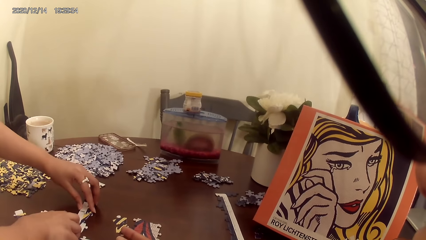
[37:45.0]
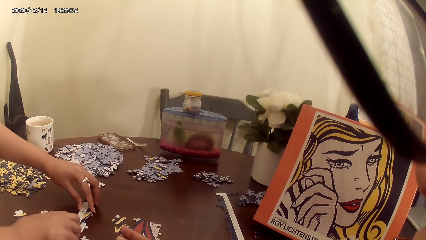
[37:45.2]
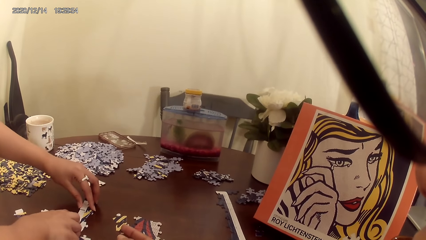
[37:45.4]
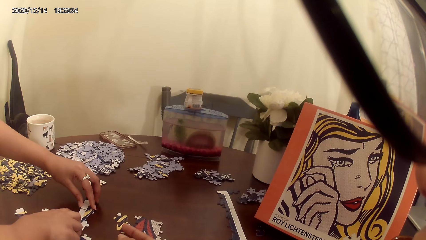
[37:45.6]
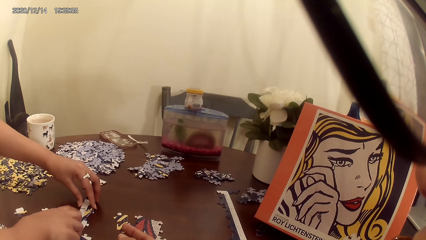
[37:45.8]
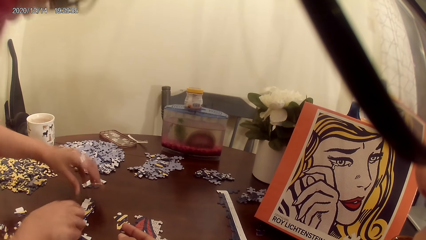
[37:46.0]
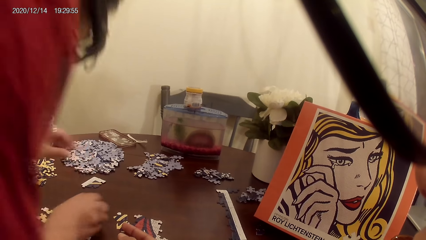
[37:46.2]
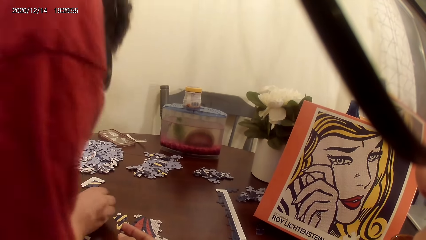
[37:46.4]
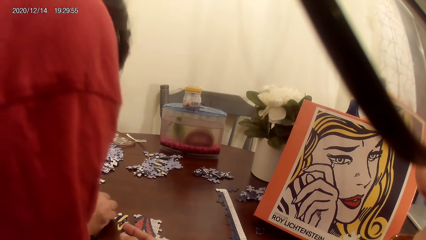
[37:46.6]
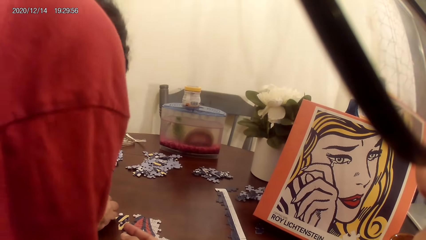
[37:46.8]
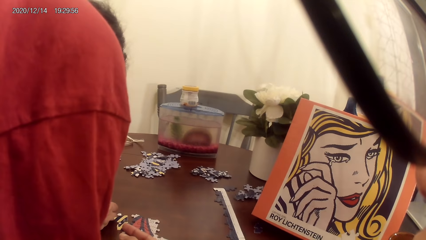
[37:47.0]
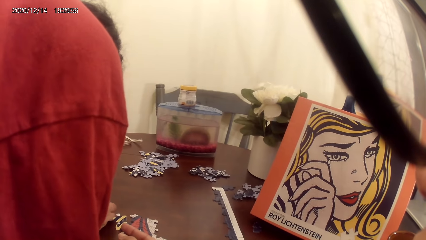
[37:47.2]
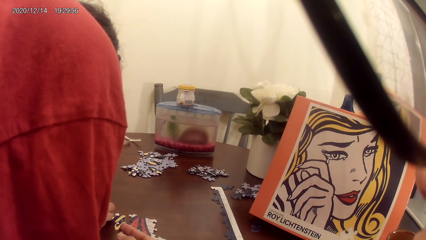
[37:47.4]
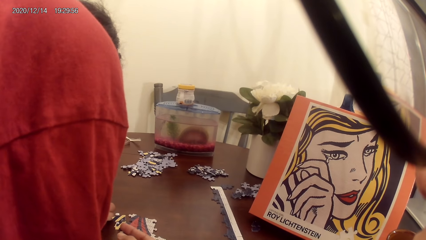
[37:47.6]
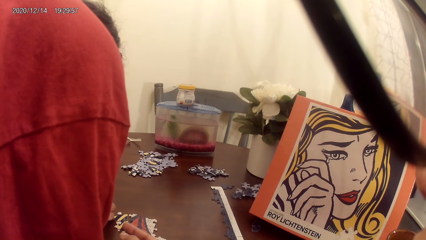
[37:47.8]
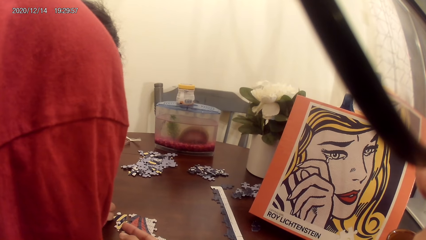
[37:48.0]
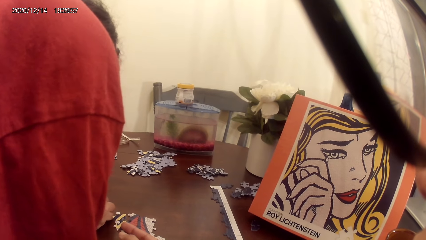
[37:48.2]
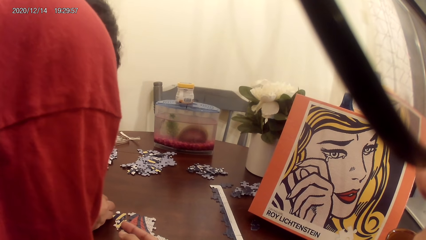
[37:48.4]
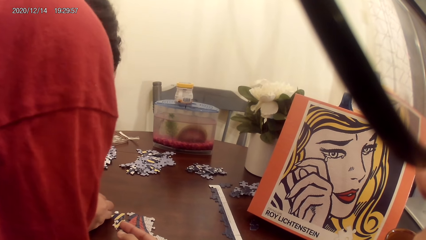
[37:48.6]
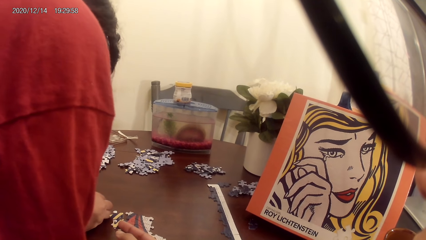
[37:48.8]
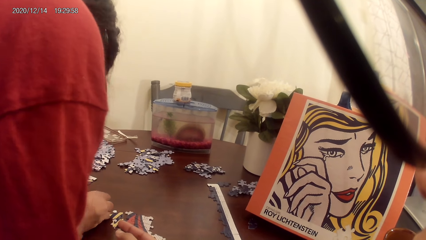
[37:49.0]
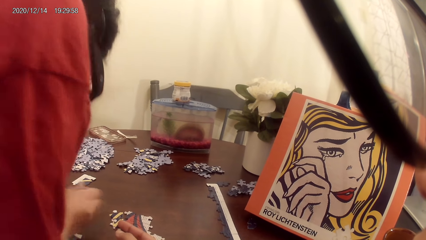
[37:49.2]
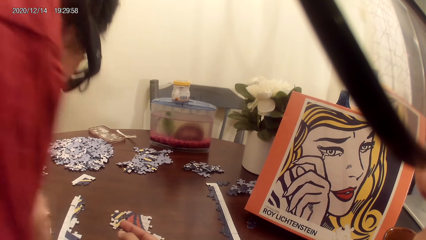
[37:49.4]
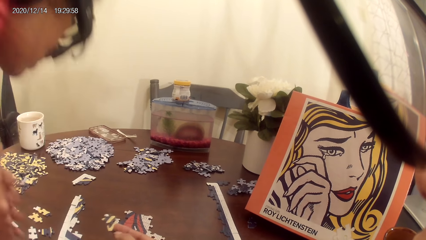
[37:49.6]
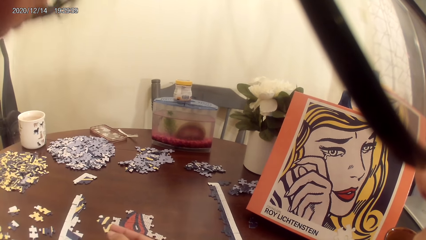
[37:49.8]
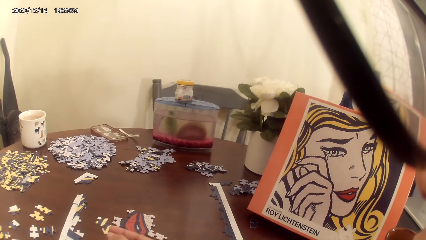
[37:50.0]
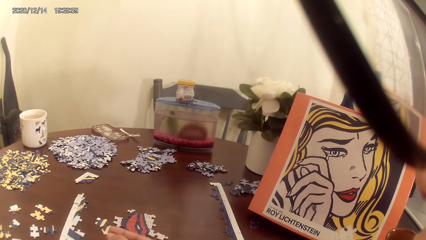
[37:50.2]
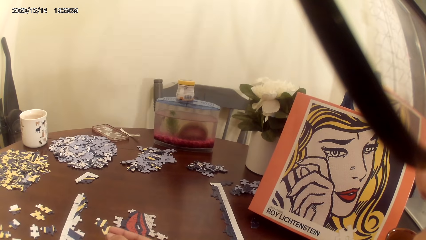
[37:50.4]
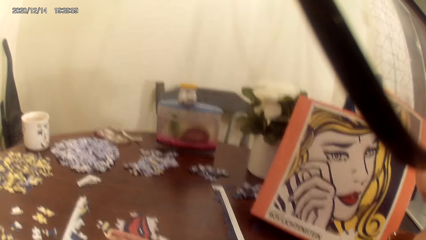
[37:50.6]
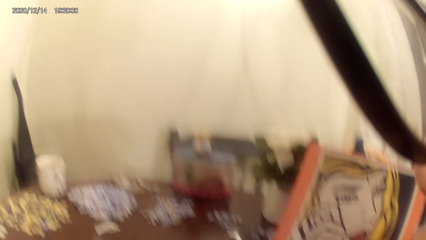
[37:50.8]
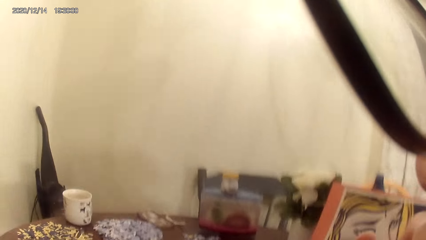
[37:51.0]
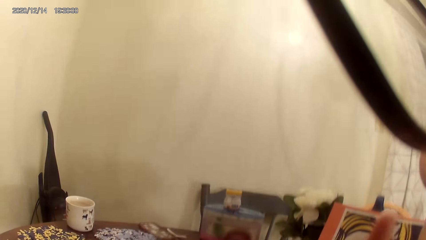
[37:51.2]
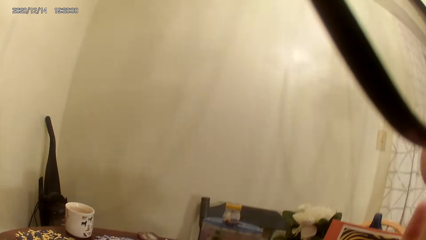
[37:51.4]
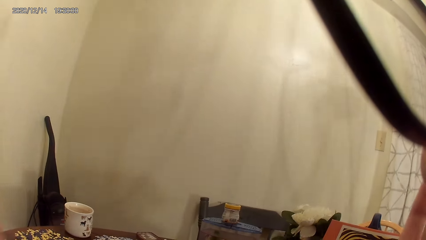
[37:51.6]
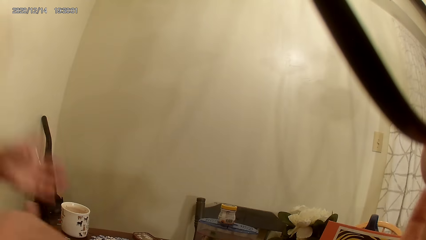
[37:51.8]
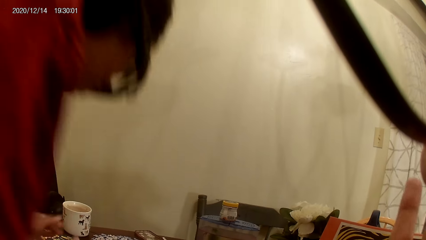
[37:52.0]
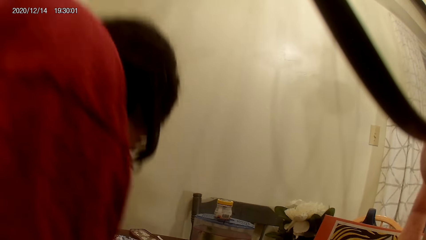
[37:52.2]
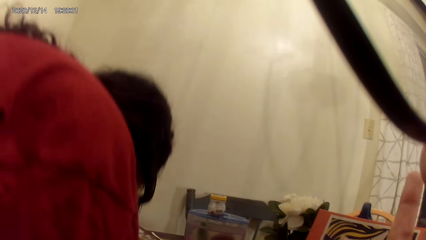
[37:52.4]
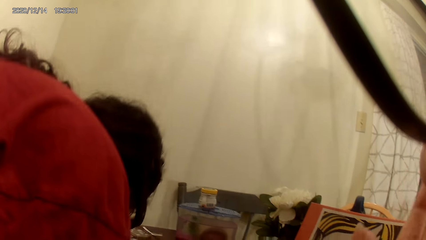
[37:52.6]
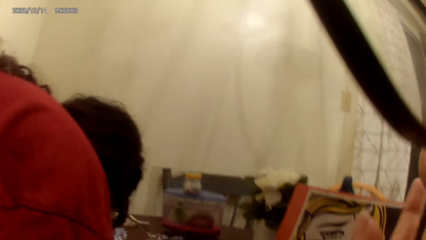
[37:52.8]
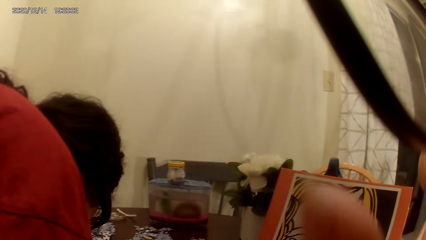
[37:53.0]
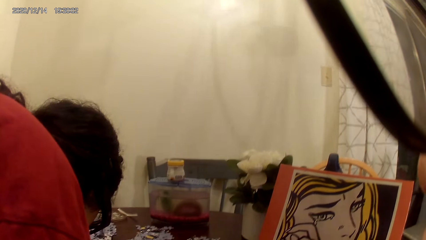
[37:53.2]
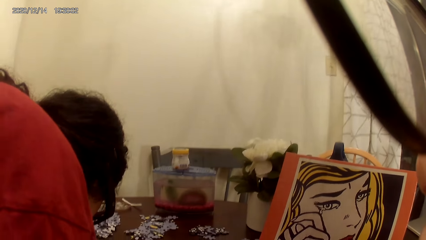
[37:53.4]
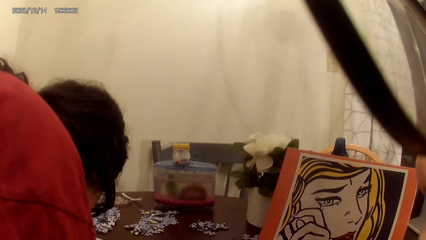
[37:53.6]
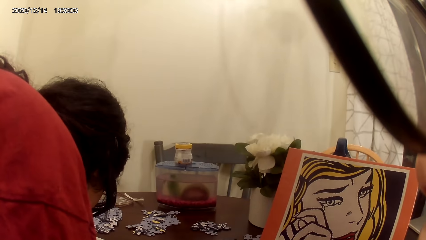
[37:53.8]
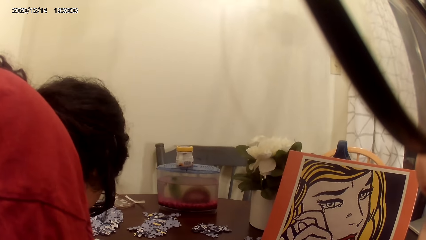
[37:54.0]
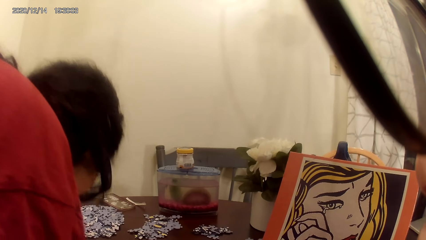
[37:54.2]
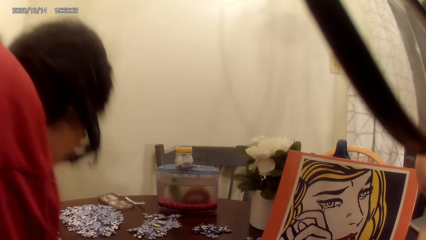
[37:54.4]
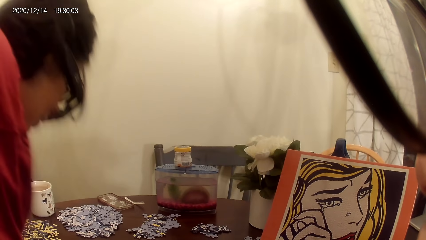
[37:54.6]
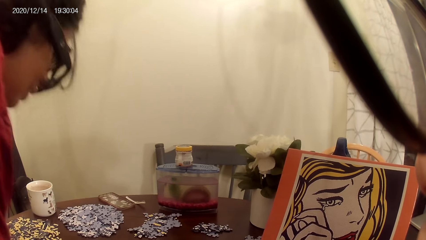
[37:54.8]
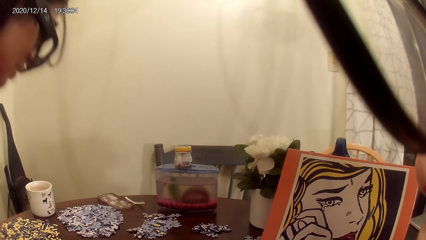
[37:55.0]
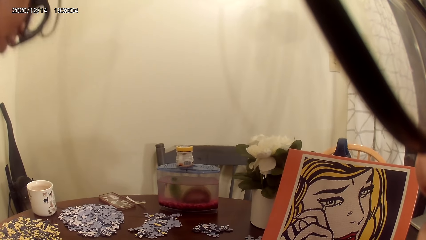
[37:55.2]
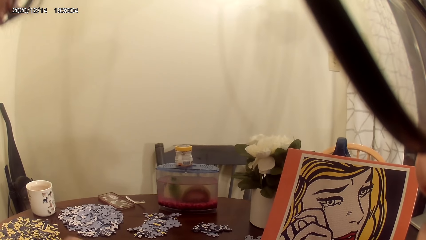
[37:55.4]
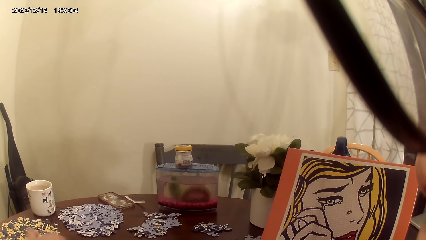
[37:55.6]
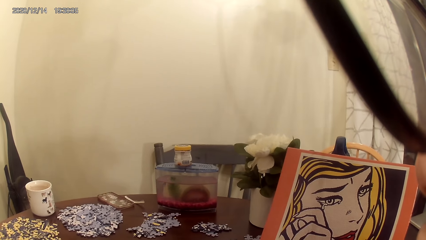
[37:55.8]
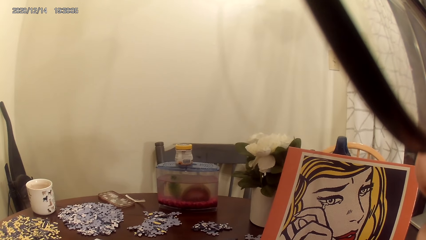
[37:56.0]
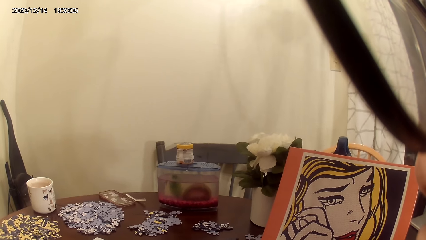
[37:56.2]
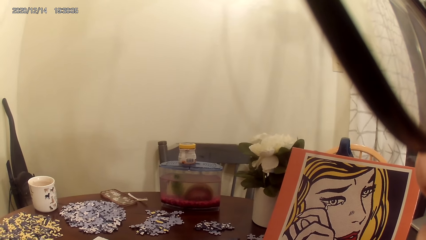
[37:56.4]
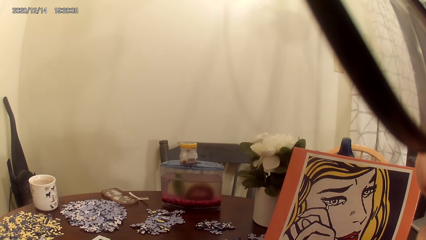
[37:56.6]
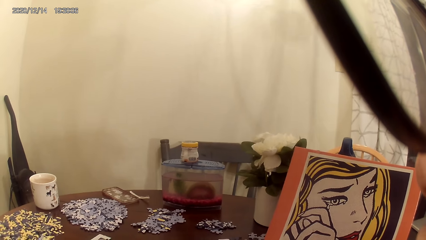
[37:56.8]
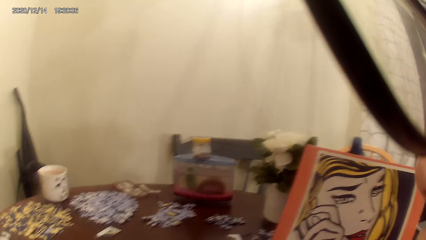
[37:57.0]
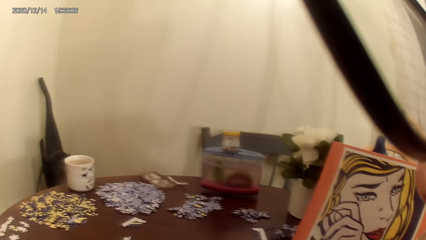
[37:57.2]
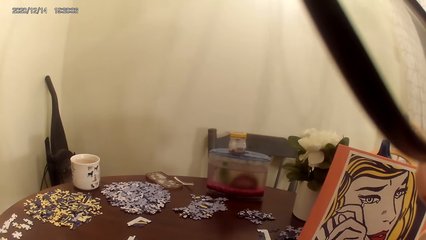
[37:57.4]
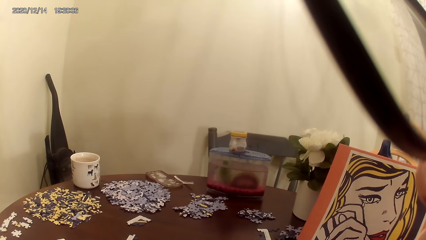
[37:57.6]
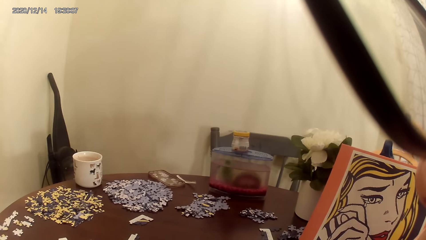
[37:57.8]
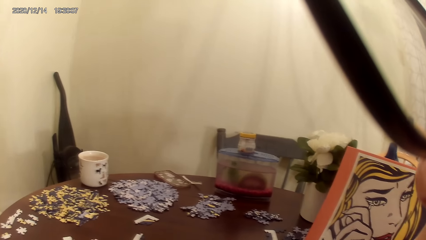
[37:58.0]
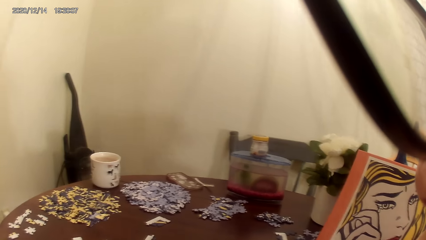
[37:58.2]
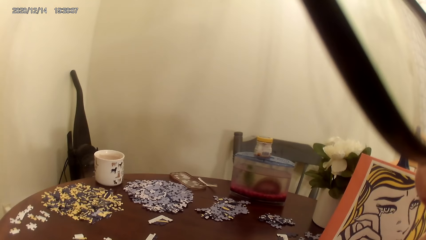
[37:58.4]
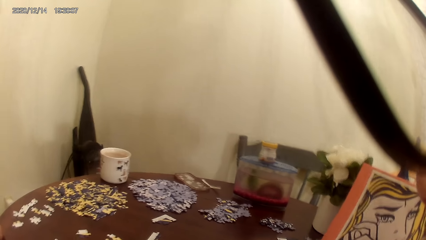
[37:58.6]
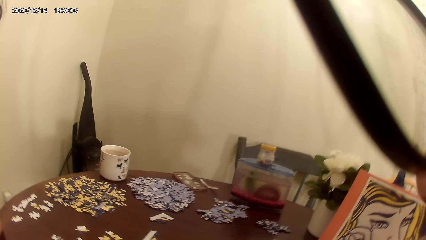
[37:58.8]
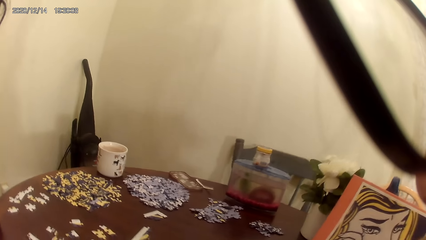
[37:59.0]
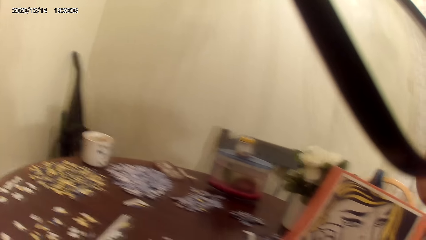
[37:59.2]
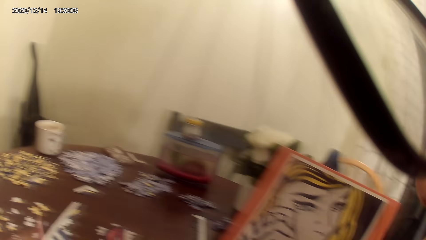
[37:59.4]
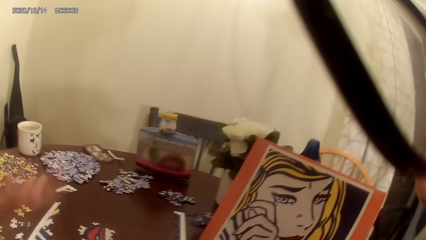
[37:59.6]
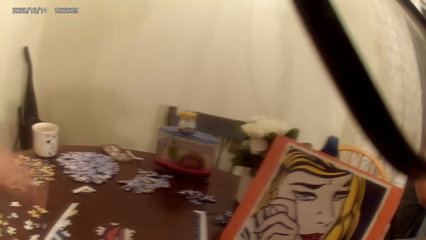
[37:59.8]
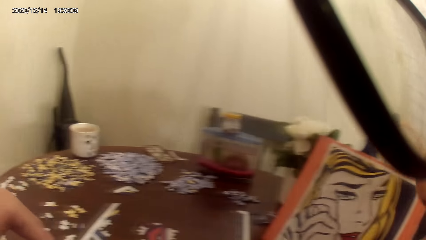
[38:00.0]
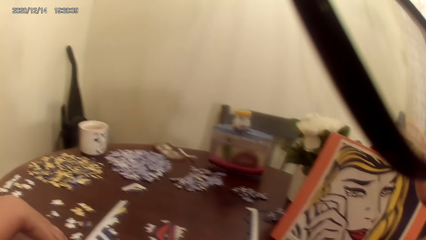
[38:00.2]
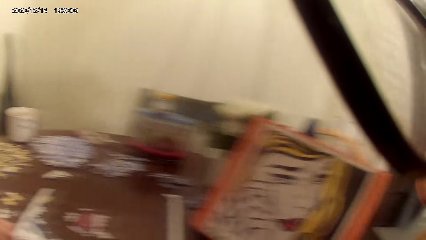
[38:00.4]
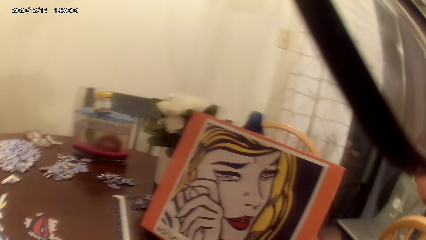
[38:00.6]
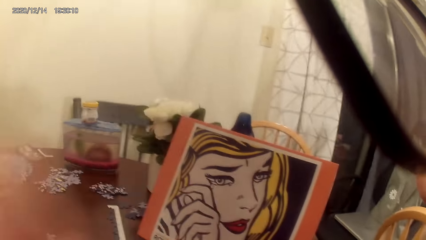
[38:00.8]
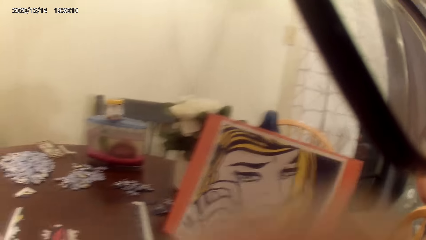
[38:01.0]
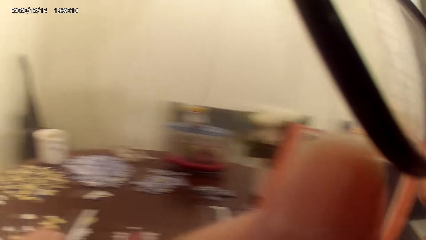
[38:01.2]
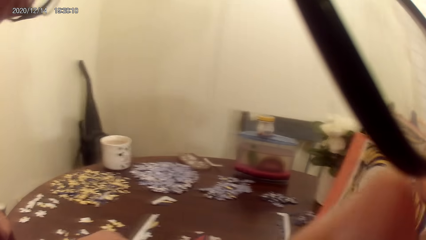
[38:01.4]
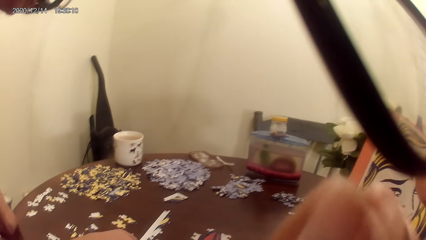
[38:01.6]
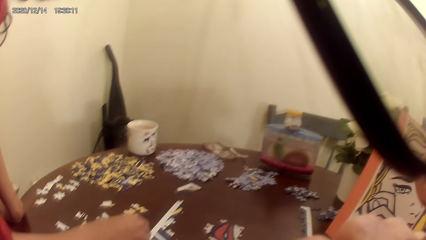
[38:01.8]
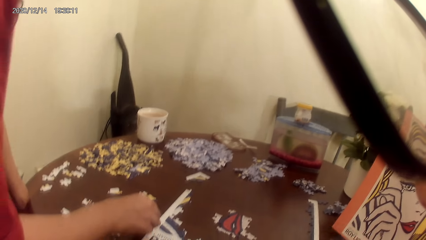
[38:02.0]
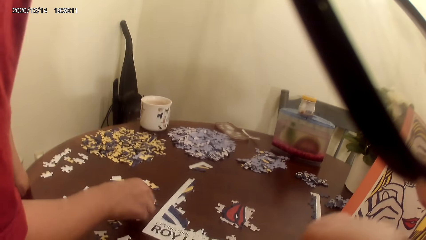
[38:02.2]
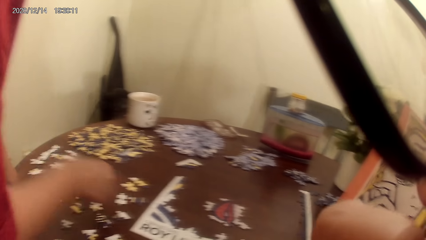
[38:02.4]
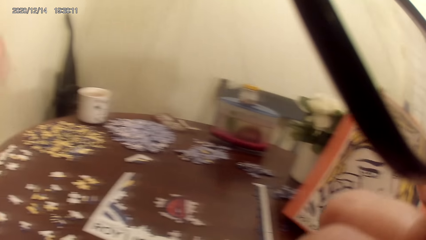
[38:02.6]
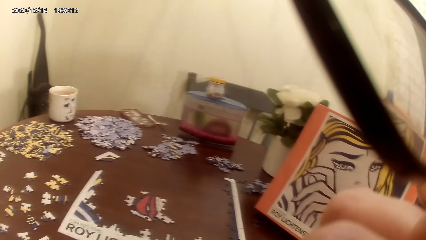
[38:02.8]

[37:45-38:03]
The camera wearer plays a puzzle game with a woman. They converse with the woman. They look around the table.
